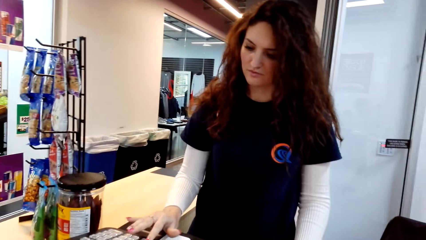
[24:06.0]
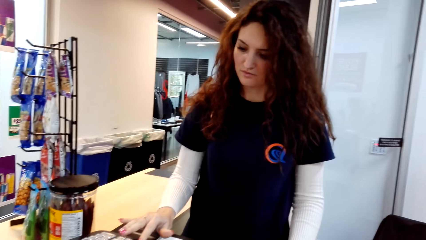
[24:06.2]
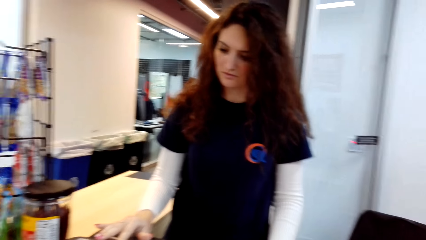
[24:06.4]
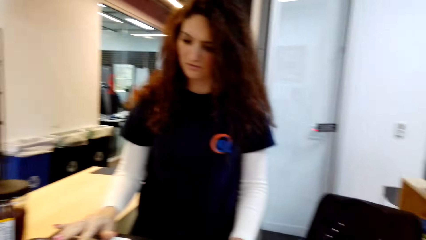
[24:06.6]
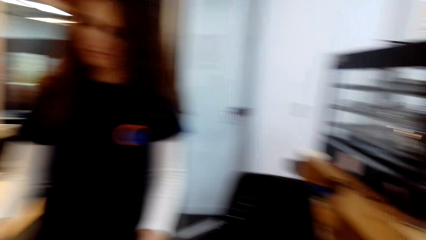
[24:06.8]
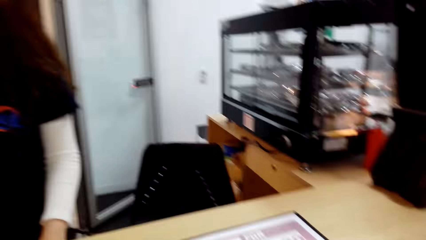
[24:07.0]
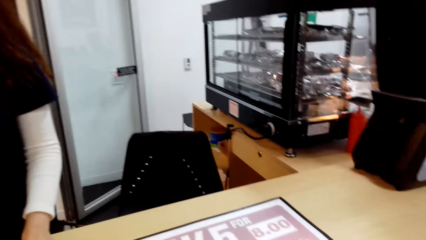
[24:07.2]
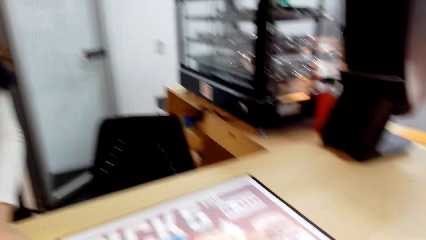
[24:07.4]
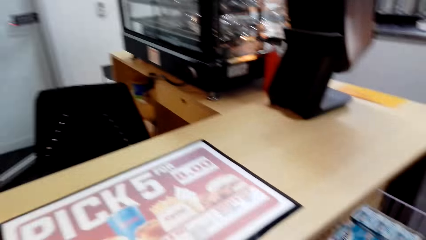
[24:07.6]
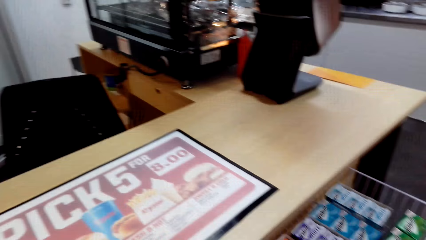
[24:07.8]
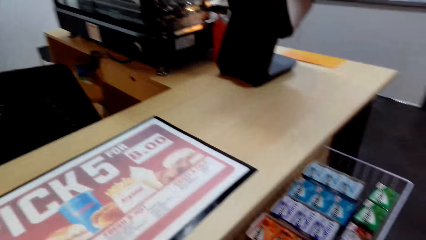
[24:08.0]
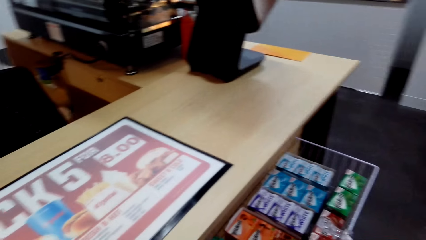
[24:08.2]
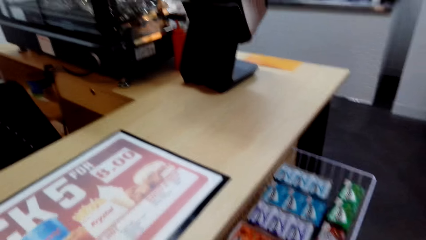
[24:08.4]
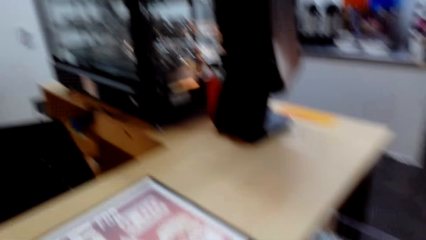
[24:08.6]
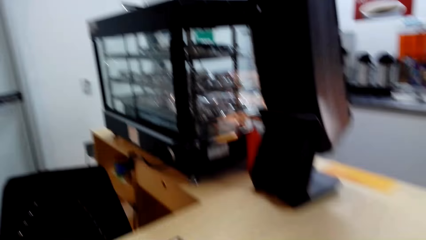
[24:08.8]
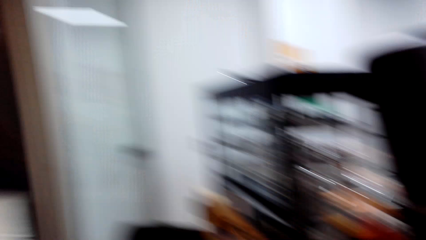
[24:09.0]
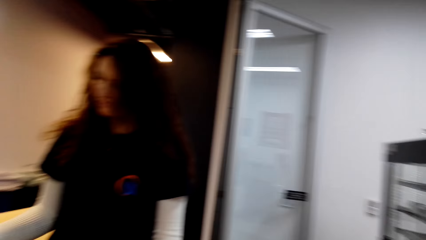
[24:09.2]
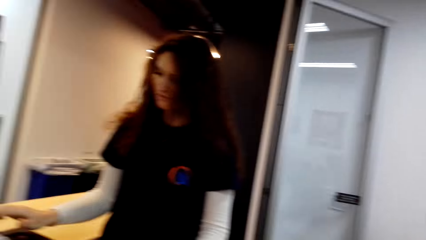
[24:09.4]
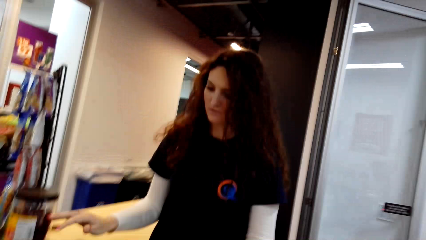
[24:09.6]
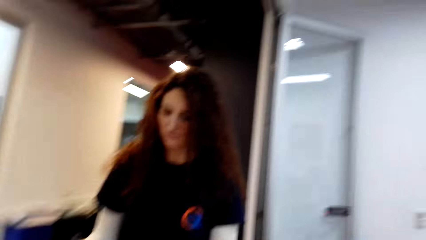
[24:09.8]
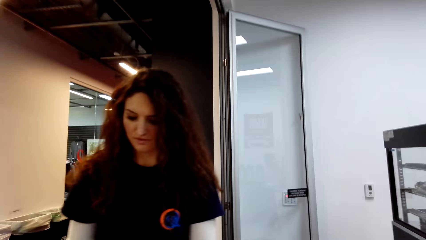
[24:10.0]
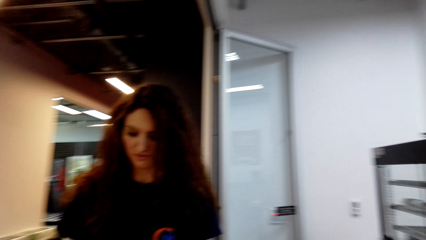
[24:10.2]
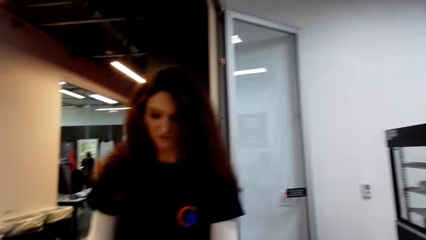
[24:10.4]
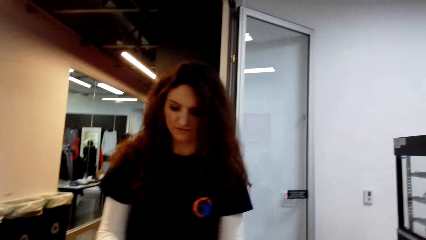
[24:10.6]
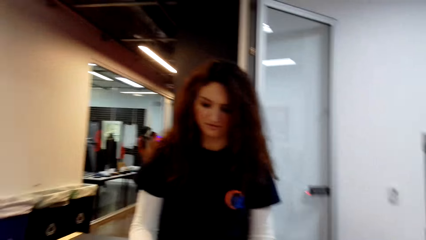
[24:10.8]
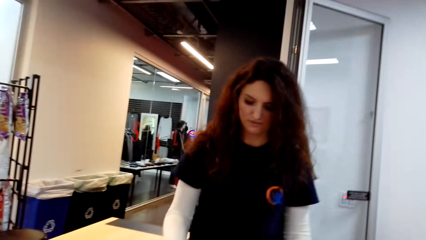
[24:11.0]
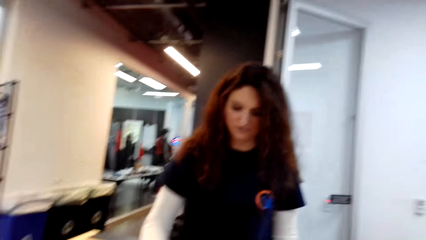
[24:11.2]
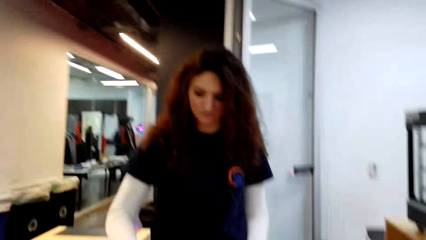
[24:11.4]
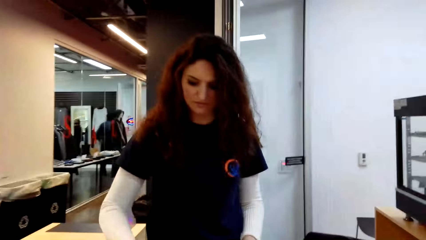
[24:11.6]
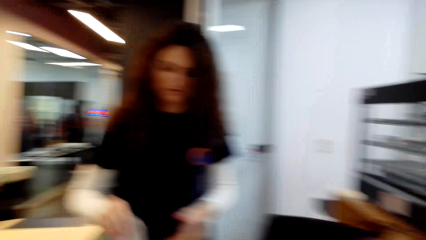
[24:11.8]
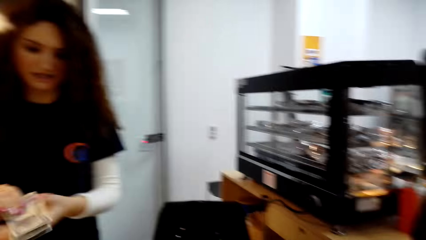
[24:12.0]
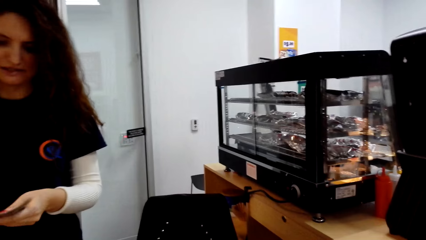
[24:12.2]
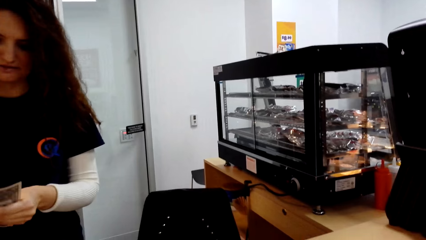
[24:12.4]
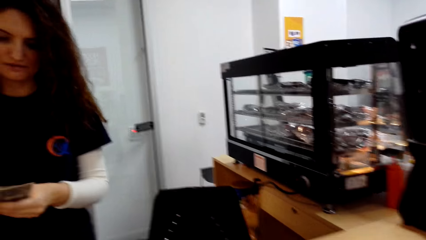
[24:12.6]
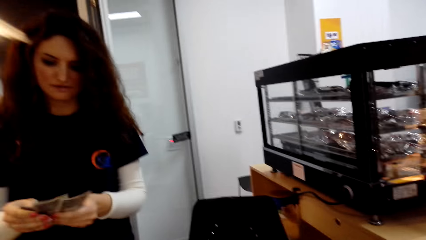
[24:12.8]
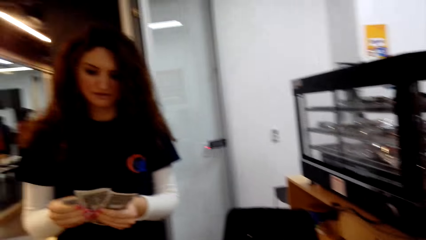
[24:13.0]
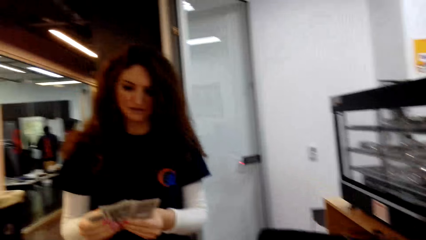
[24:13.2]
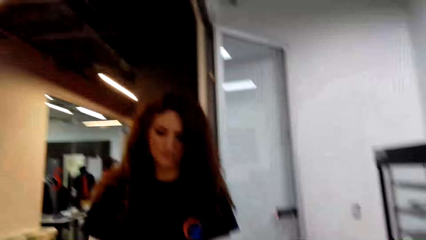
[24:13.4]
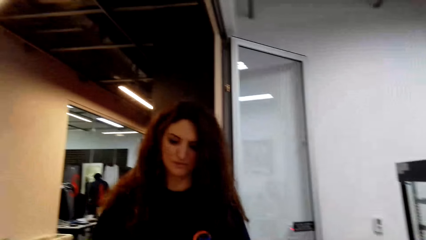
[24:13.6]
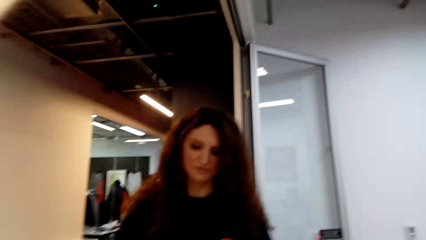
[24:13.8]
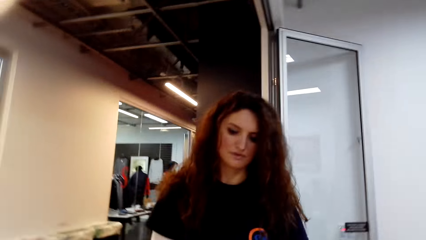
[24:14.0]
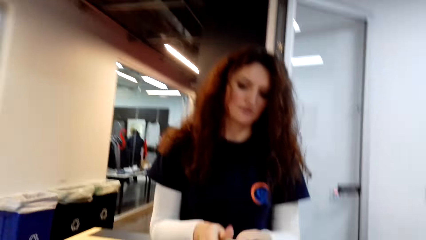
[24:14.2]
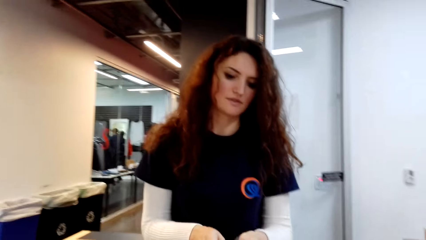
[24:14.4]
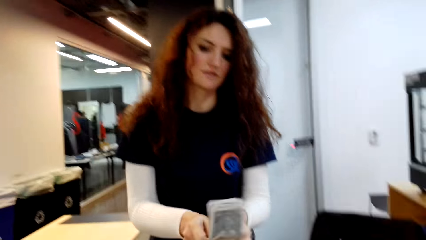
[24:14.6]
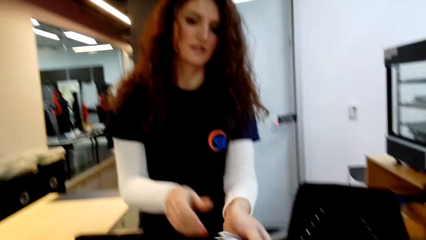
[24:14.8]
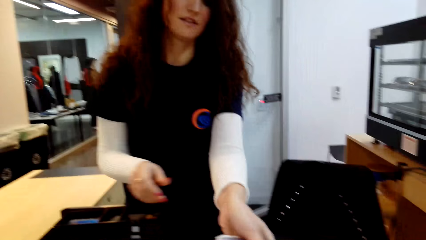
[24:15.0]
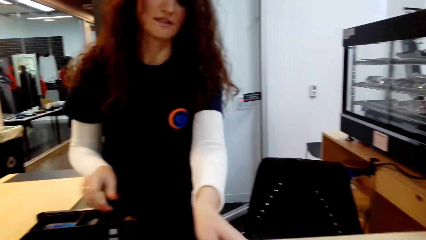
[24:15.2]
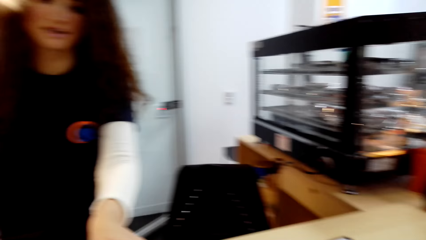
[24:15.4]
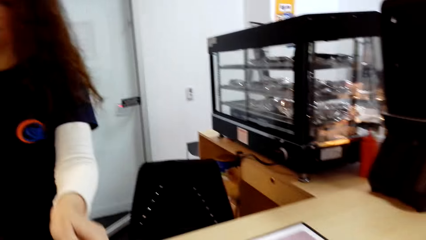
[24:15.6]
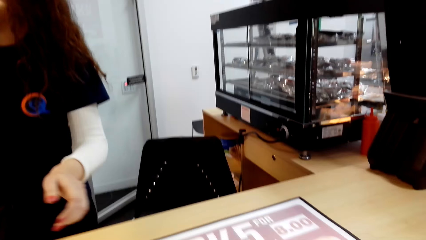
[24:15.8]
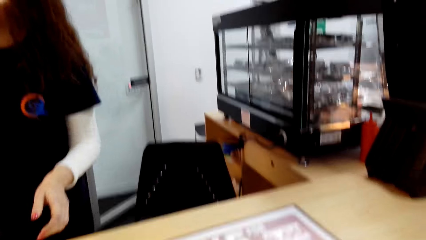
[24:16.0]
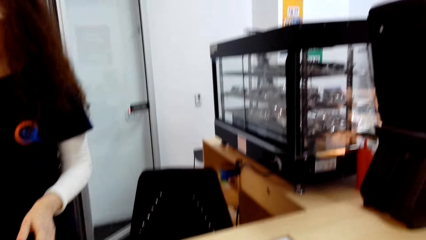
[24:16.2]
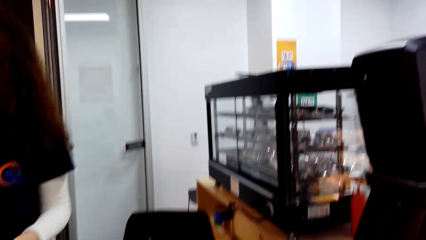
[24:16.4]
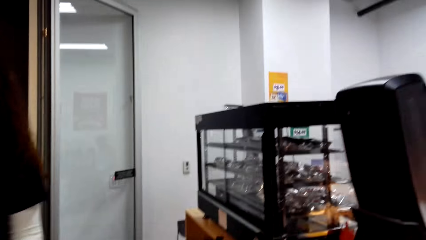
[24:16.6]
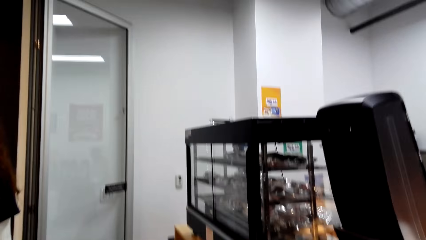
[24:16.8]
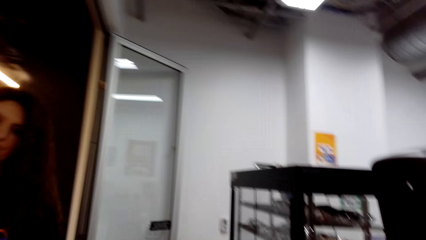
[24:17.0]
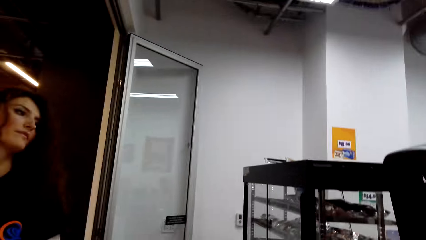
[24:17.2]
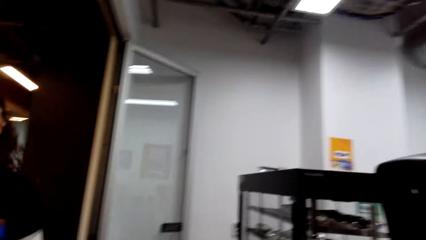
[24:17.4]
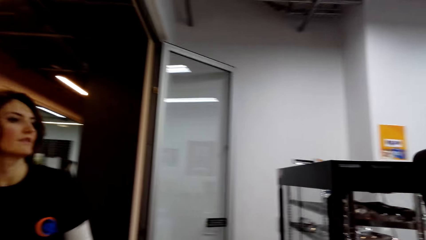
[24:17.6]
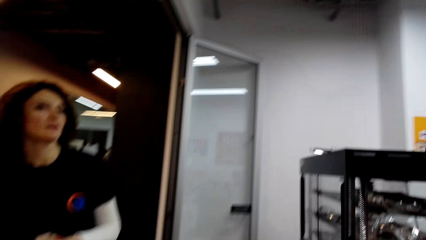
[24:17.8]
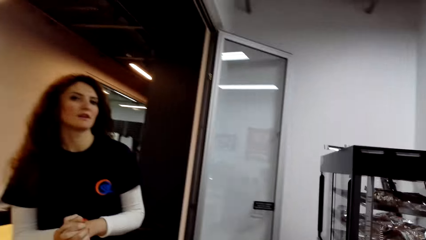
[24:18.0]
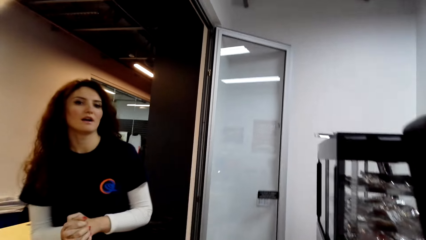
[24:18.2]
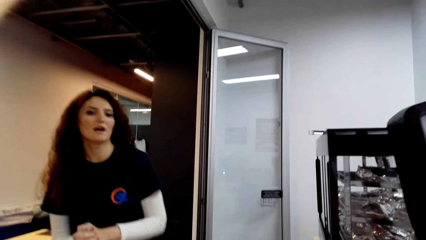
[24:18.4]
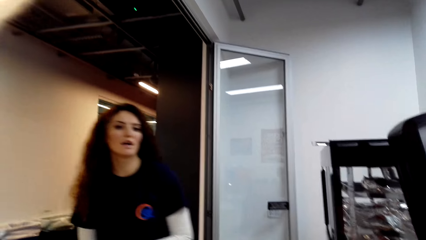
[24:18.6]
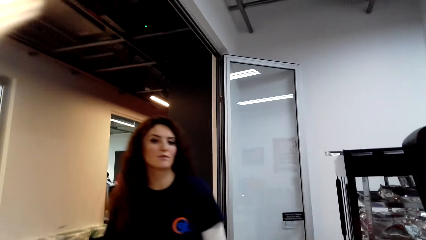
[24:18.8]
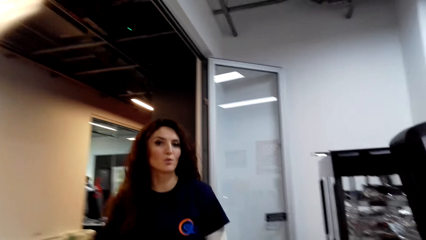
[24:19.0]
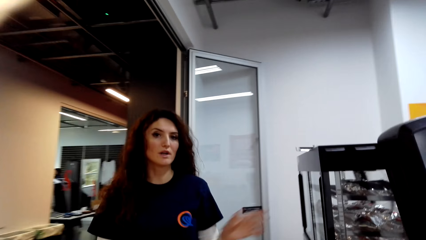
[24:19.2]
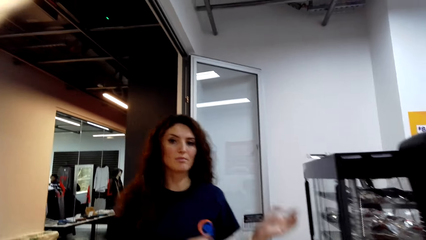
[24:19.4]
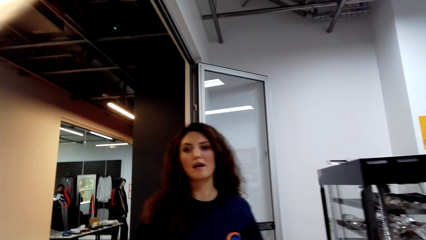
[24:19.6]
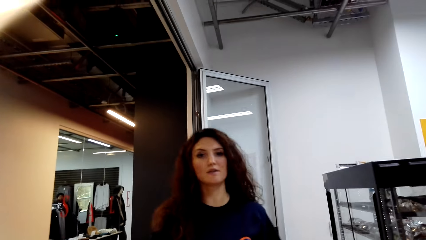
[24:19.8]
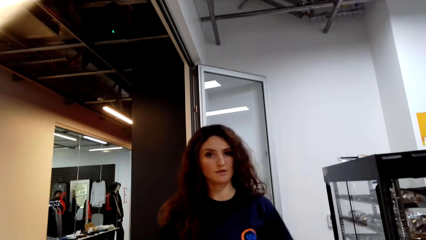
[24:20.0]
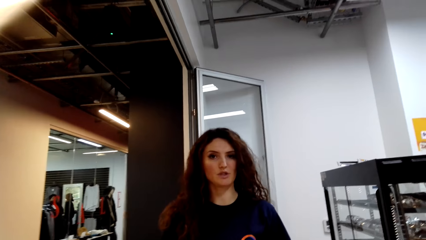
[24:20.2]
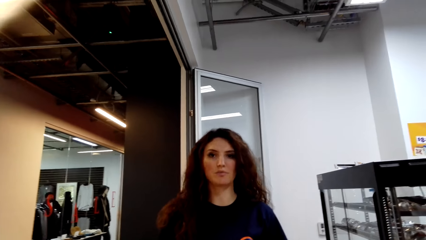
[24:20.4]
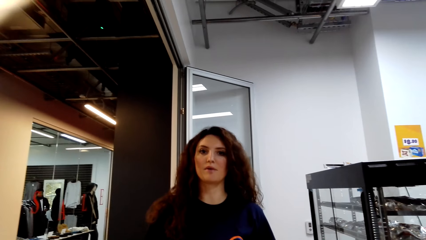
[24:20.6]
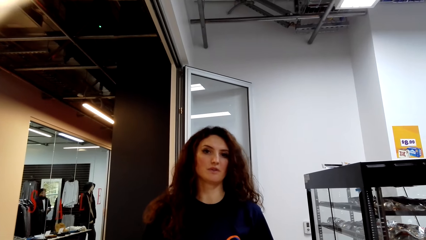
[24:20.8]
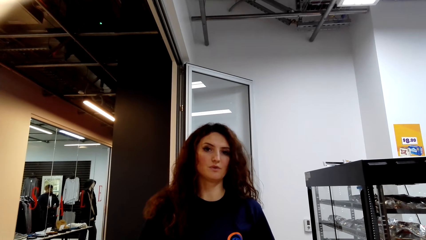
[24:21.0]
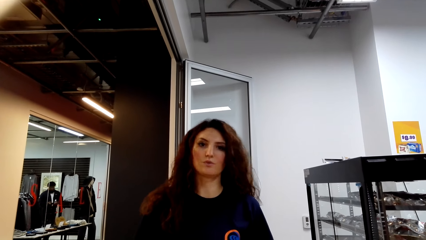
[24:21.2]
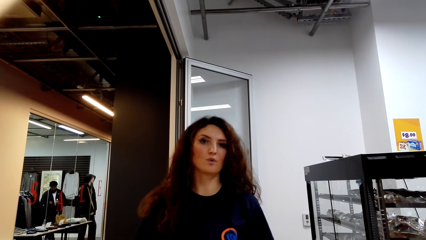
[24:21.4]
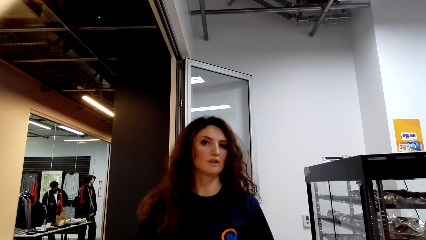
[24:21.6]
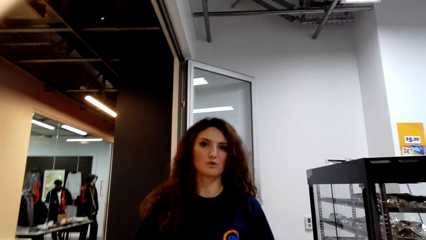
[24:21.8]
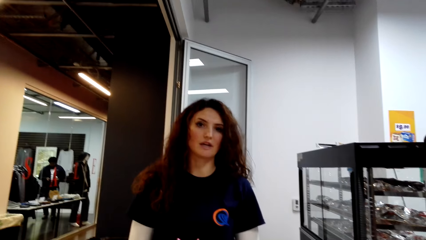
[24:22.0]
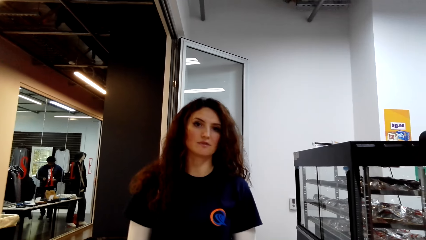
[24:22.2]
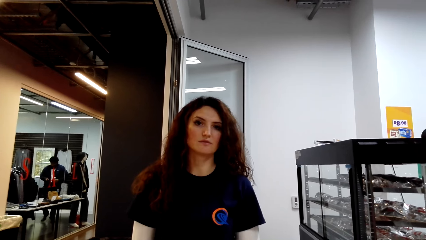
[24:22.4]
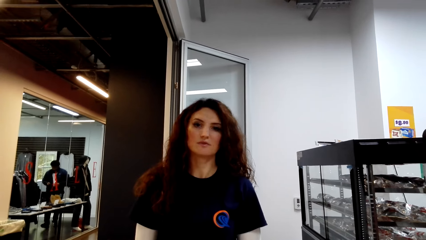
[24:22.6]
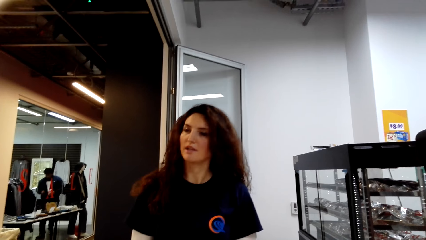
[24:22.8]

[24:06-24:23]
The camera wearer looks around the supermarket. They dialogue to the cashier. The cashier counts money. The camera wearer dialogues with the cashier. They pick money from the cashier. They dialogue with the cashier.
